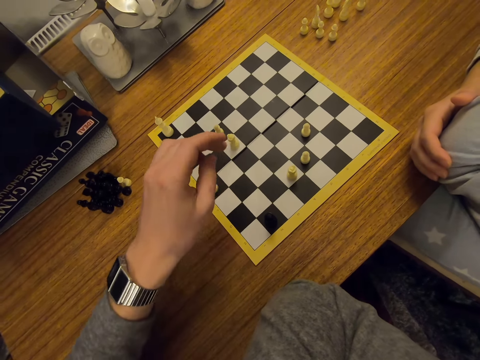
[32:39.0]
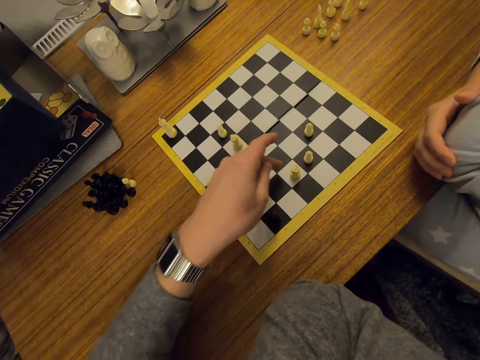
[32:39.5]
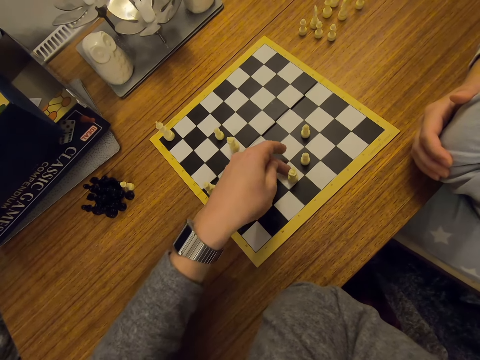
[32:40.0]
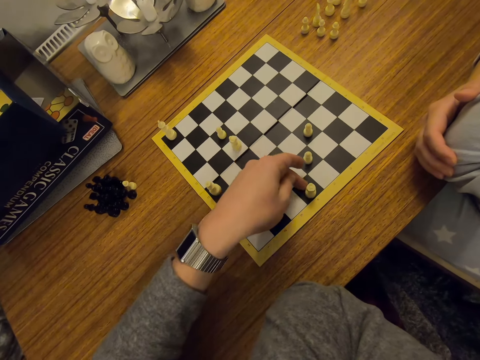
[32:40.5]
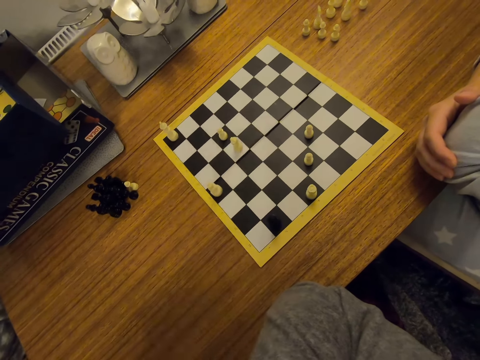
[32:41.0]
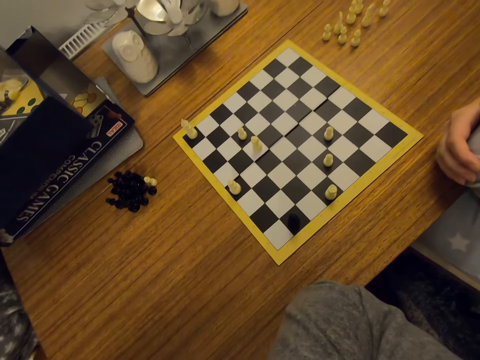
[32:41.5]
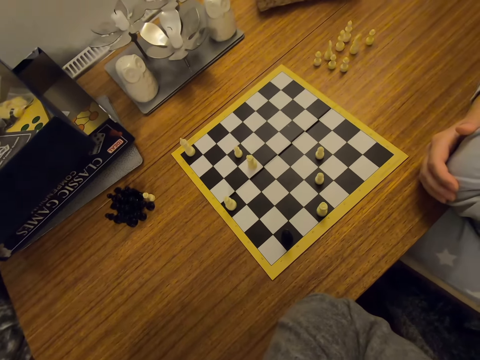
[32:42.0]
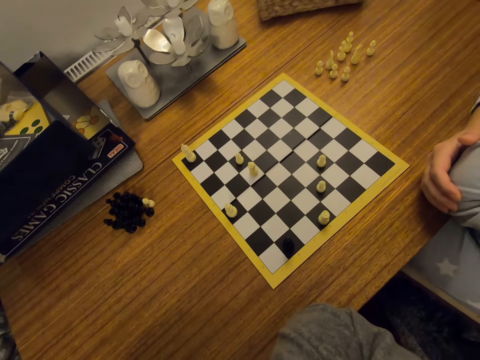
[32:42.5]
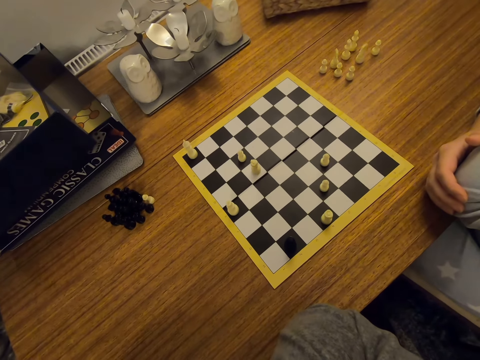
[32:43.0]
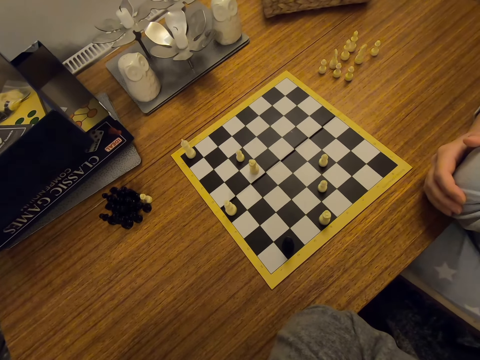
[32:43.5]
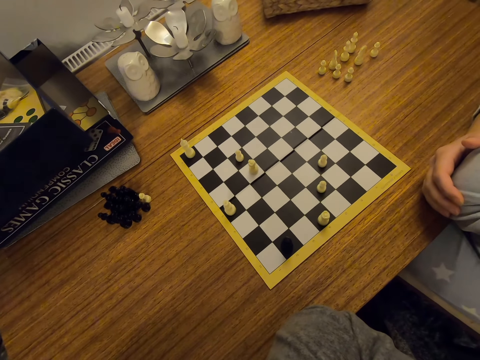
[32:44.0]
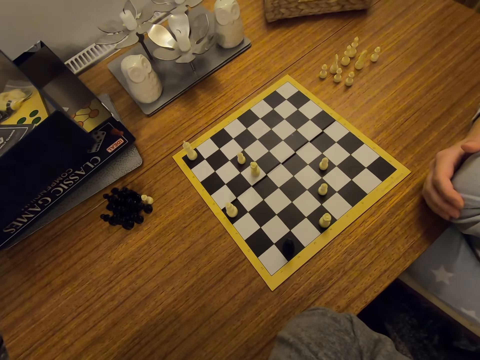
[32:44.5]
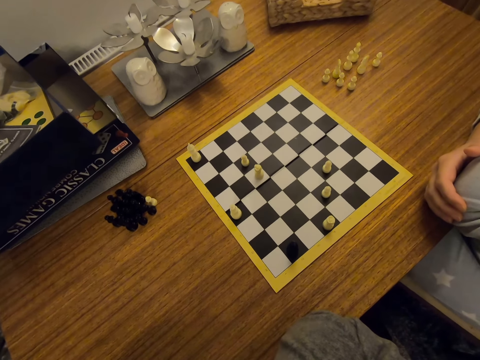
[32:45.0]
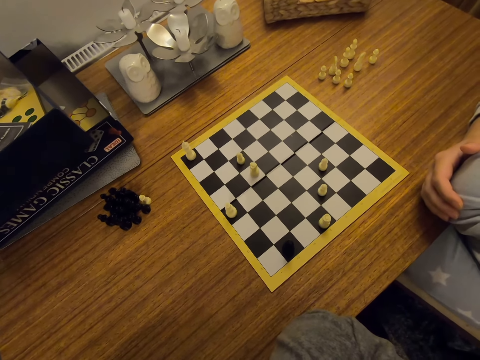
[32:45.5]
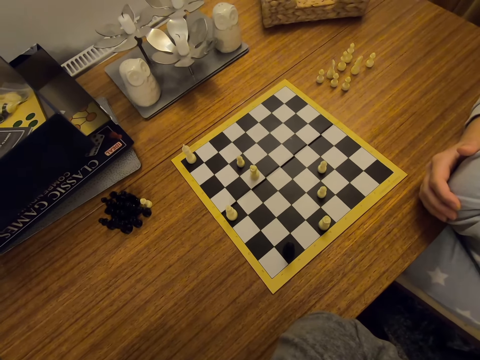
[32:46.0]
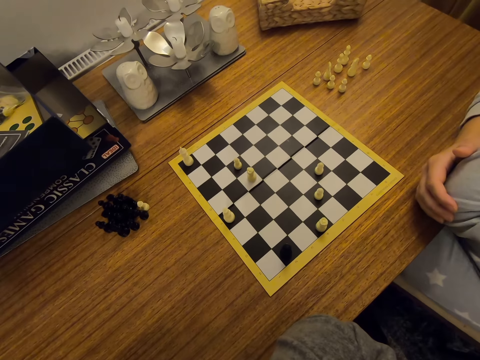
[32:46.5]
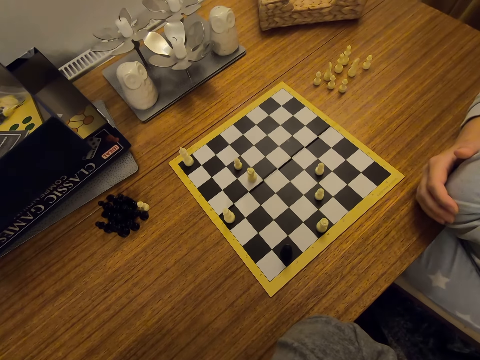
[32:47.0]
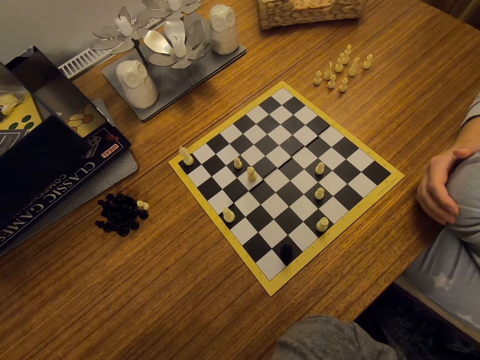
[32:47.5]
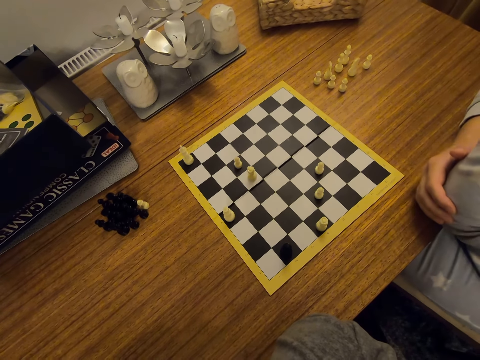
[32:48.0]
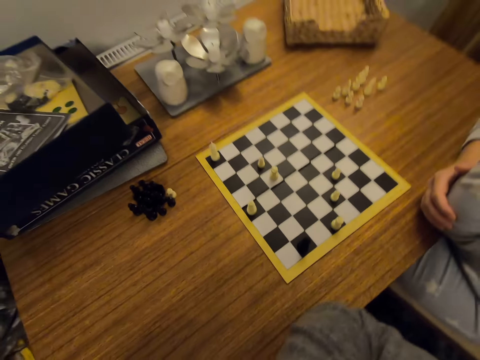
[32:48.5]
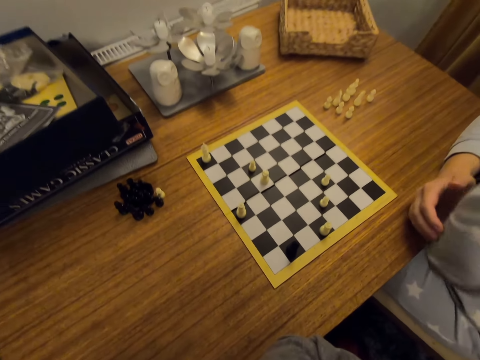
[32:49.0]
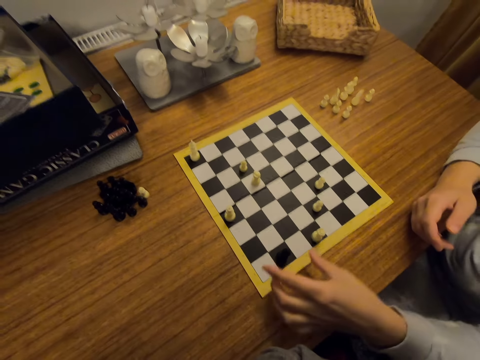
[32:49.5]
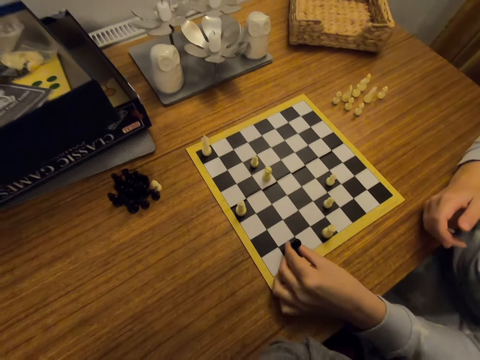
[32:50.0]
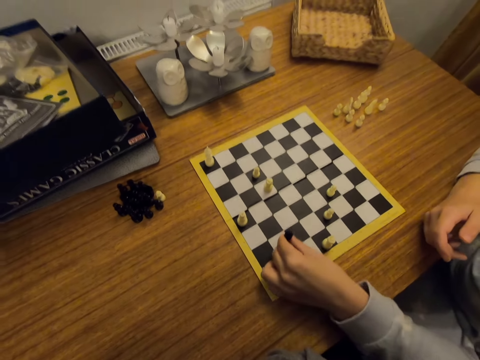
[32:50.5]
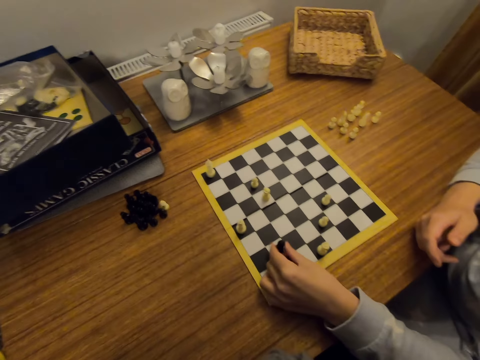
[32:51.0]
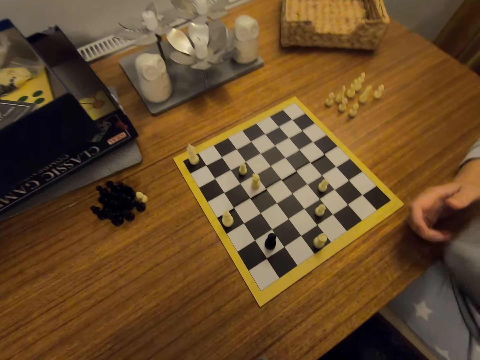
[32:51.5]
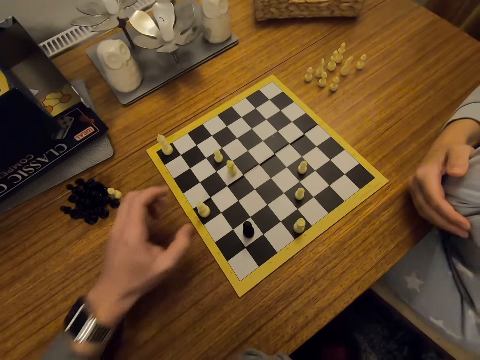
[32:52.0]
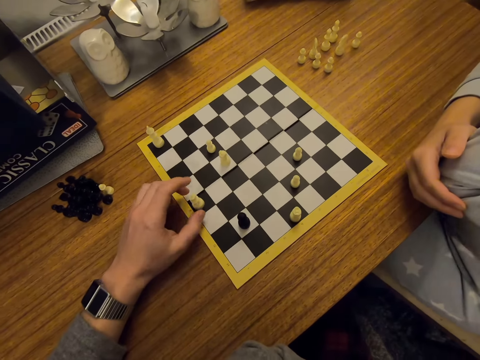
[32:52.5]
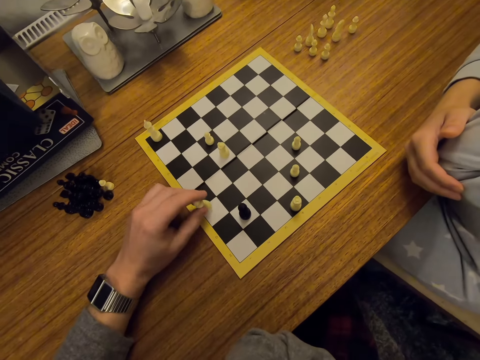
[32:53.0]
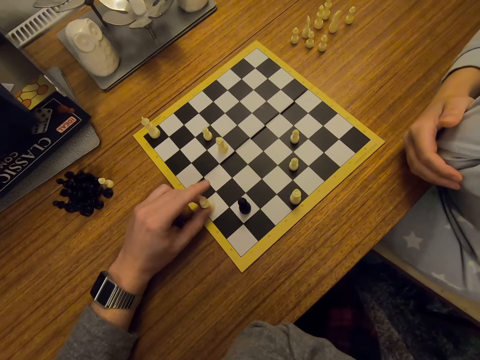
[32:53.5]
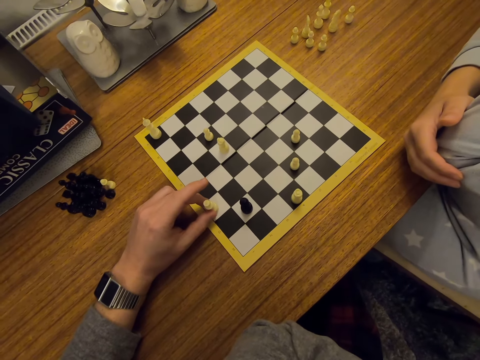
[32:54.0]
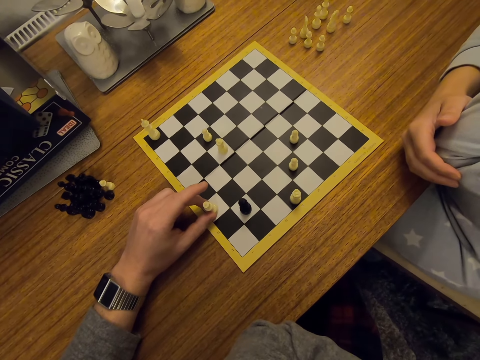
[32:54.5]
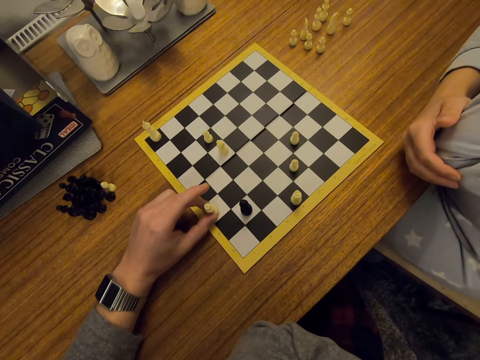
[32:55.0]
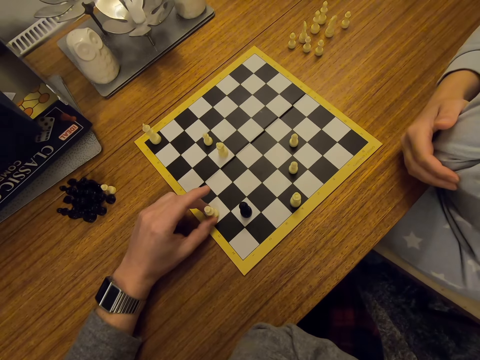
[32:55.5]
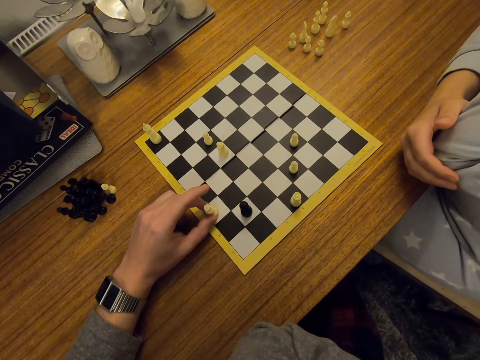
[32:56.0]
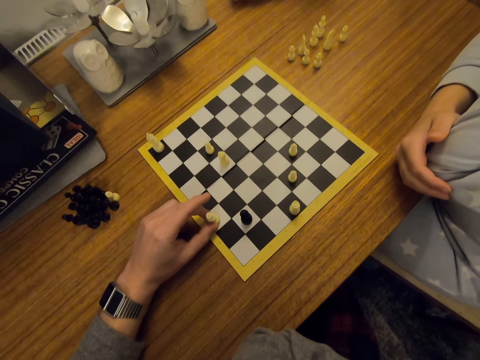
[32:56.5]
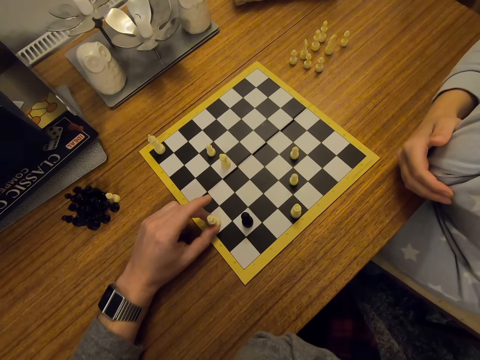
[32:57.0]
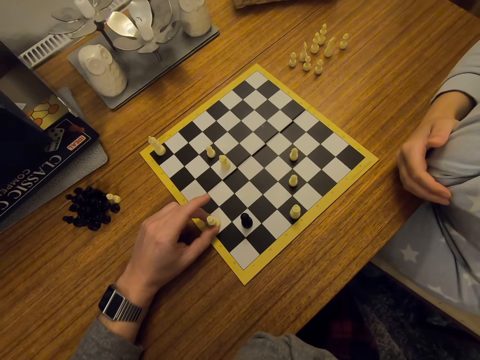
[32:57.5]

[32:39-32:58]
The camera wearer moves a chess piece on the board and looks around. A person moves a chess piece on the board. The camera wearer moves a chess piece on the board.

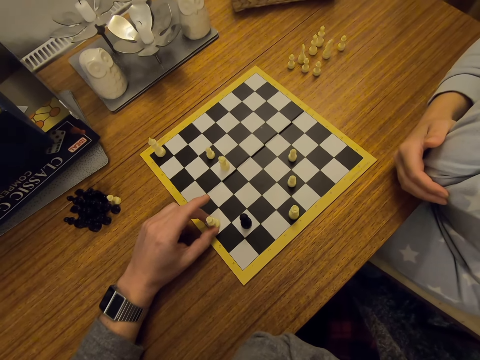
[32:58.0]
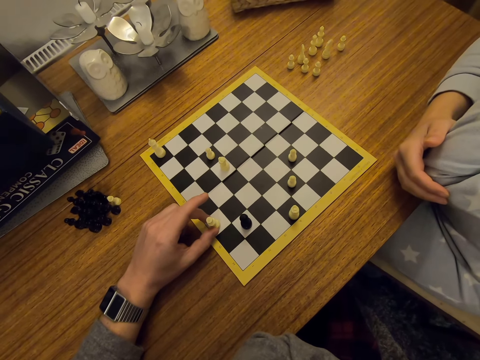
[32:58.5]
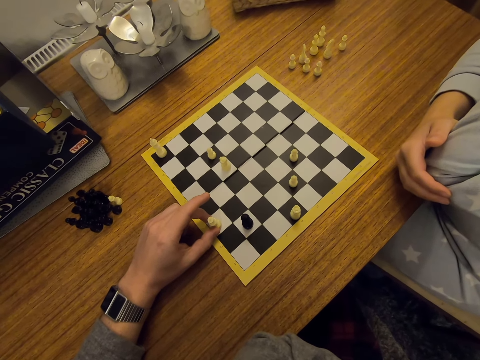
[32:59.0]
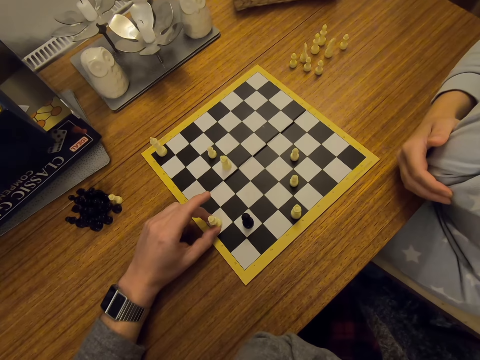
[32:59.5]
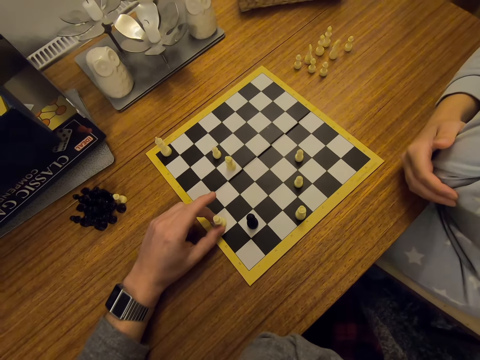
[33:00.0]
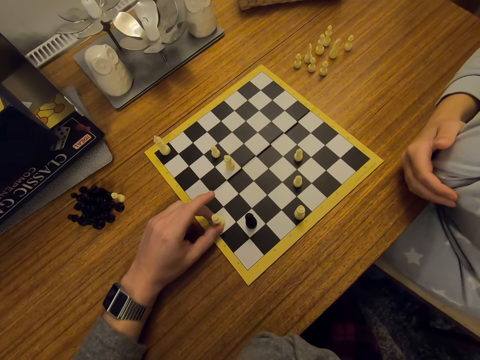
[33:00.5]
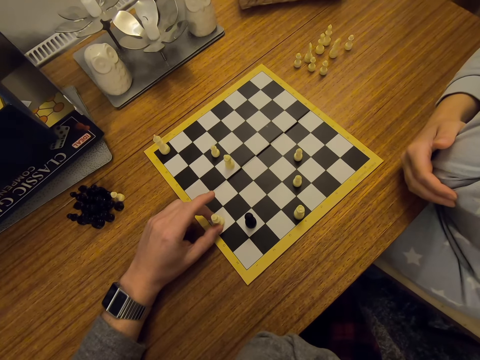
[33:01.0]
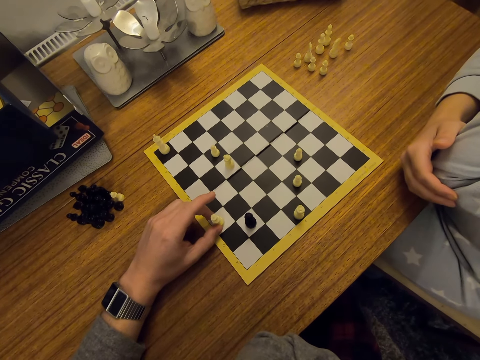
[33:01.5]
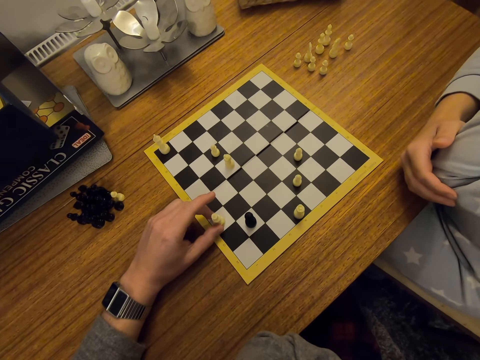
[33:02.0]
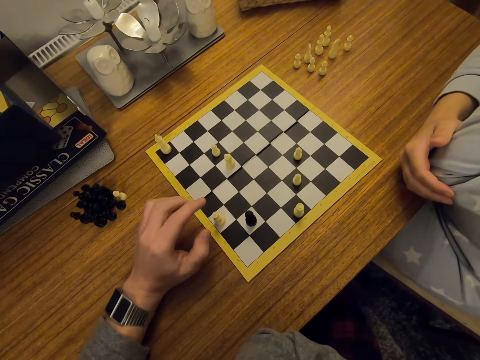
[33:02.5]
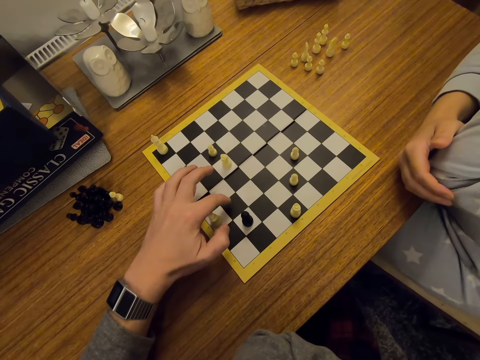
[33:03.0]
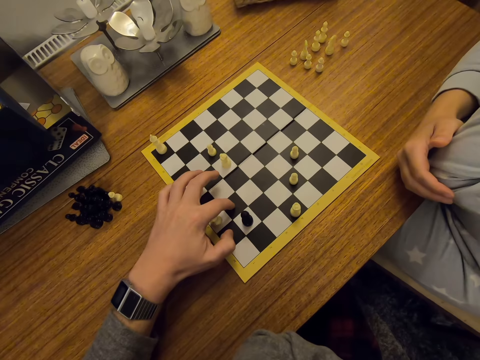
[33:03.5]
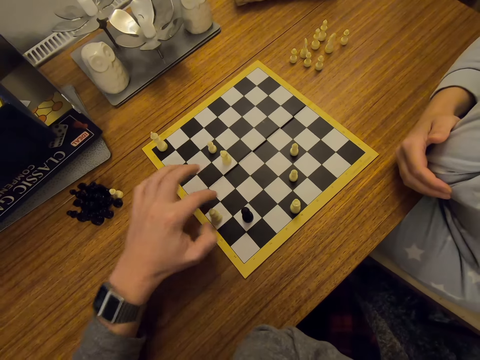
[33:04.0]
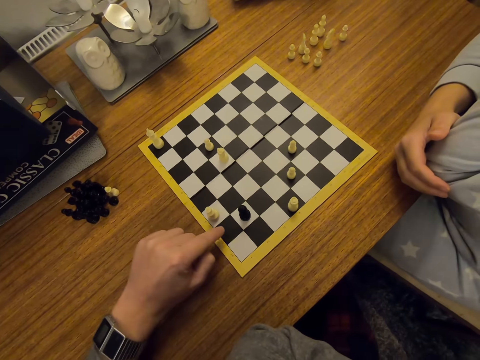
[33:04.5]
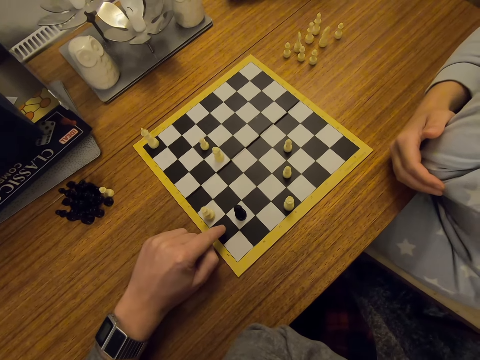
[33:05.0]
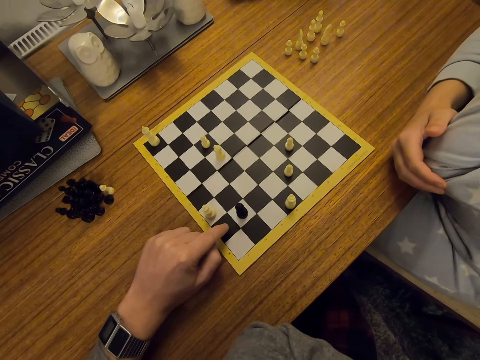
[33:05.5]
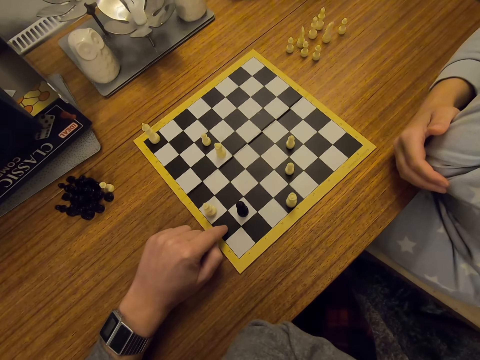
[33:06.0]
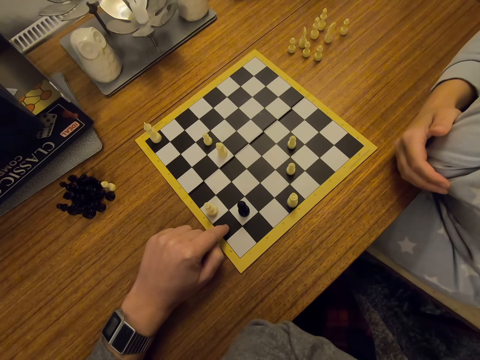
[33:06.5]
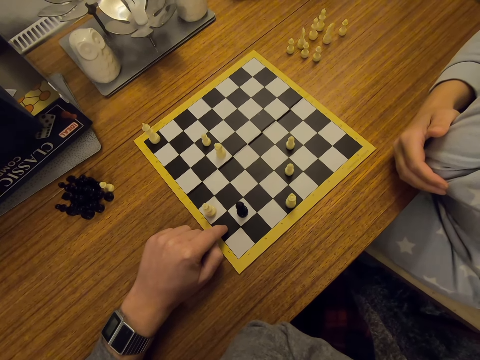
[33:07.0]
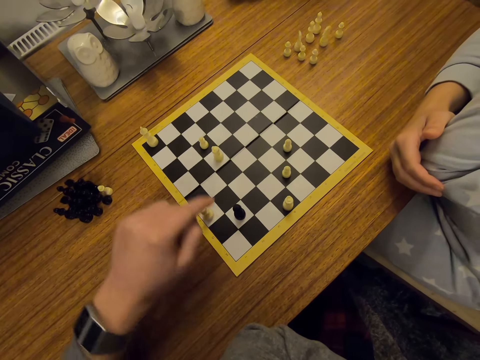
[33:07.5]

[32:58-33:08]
The camera wearer points on the board.
